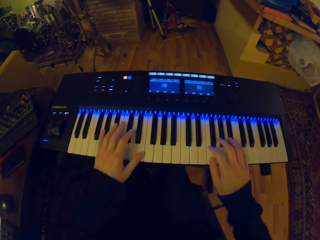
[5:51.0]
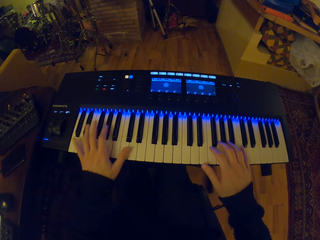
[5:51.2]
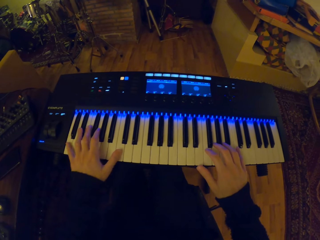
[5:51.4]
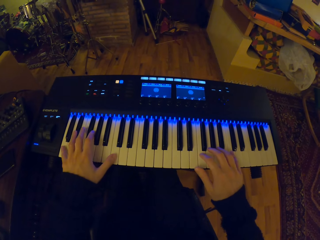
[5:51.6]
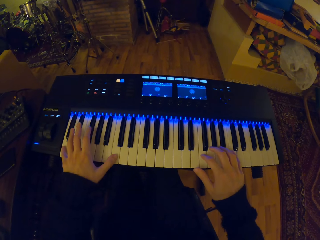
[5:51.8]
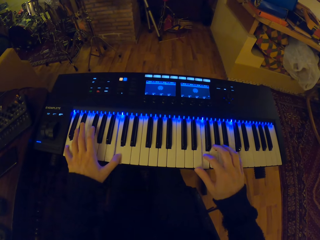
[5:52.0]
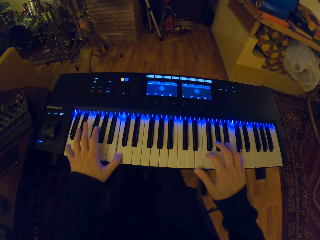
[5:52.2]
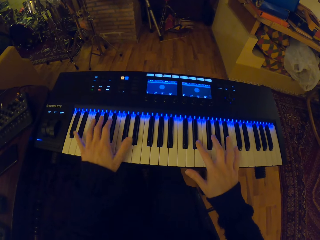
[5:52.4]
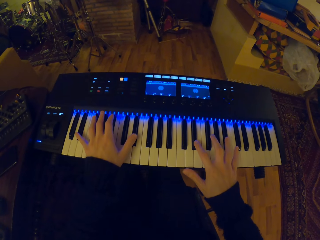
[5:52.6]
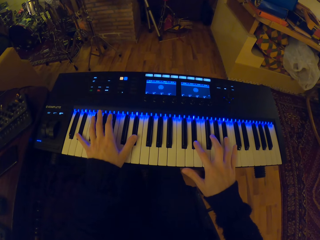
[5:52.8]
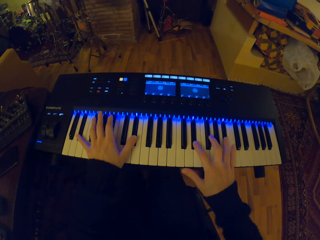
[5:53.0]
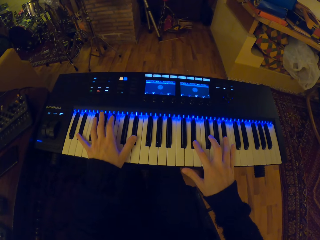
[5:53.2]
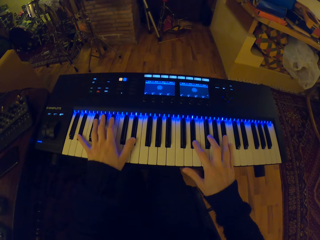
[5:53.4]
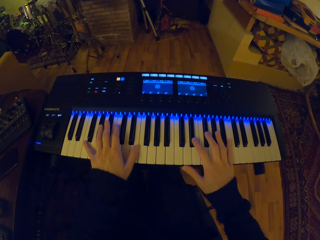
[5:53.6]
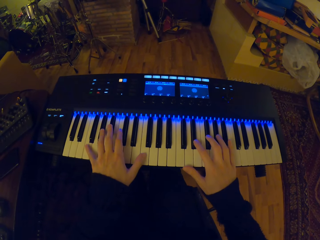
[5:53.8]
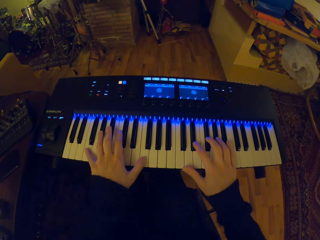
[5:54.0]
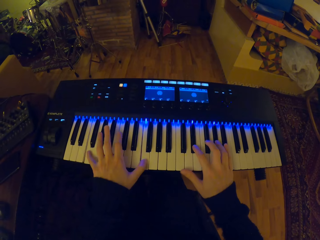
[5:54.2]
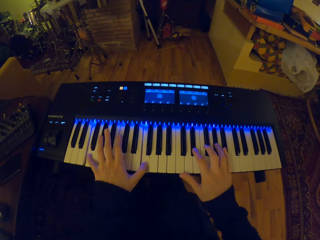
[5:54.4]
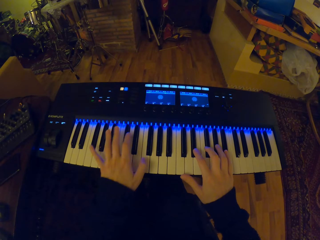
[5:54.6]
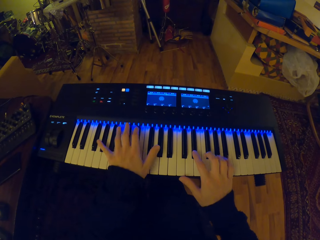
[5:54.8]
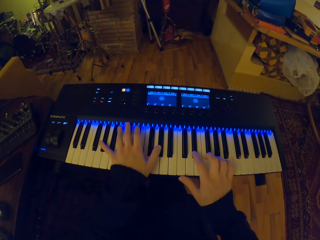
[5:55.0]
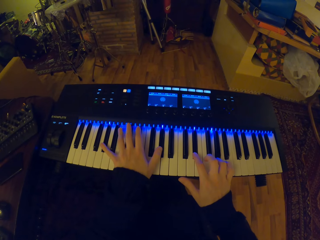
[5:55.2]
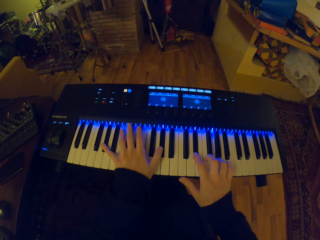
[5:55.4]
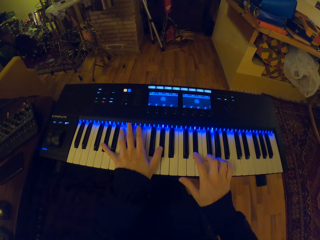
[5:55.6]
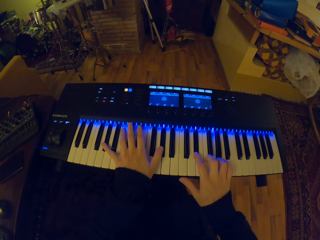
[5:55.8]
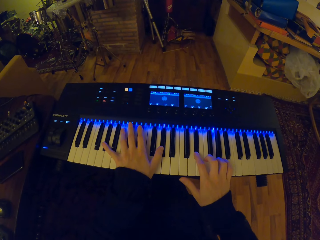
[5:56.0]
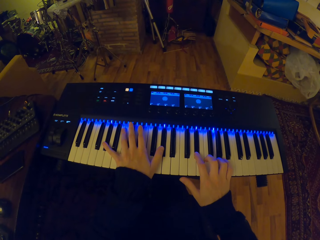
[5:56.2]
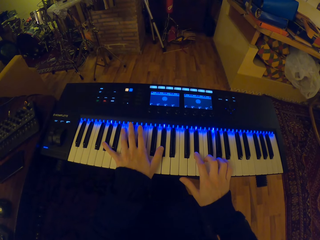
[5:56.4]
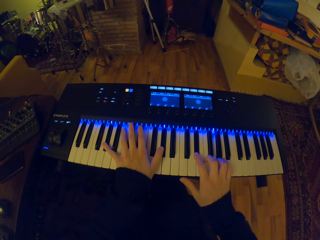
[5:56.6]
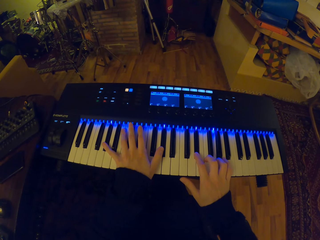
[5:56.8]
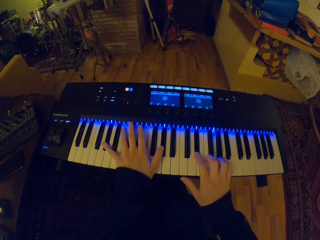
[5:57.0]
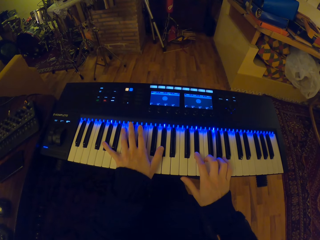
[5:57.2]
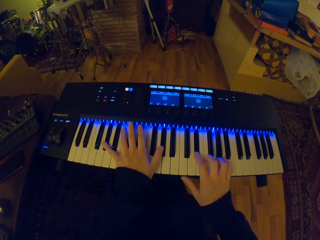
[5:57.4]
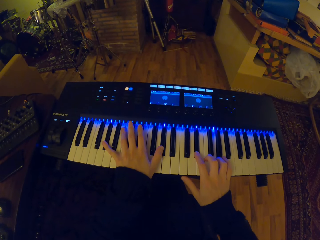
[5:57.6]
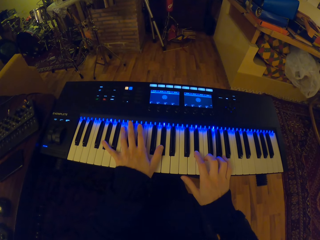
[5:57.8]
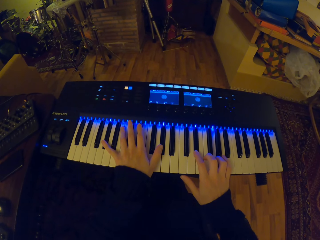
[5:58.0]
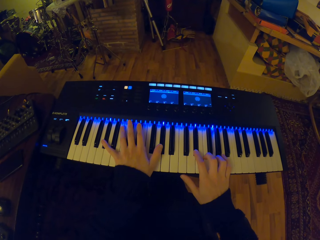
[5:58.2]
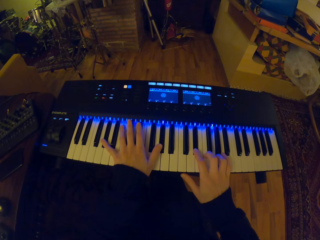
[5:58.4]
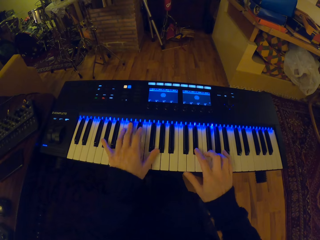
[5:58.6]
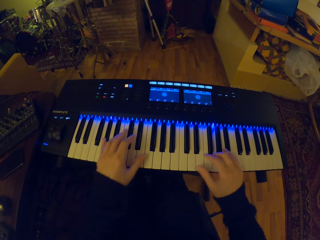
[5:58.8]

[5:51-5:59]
The camera wearer moves his hands on the piano. He plays the piano in a room.

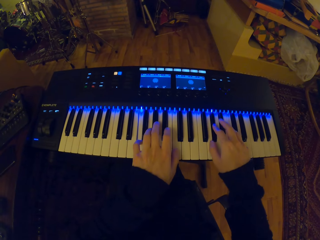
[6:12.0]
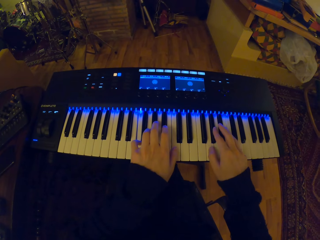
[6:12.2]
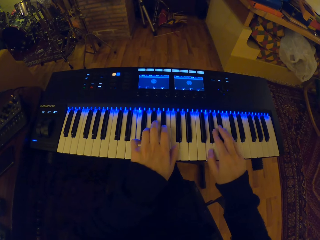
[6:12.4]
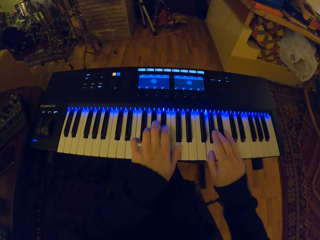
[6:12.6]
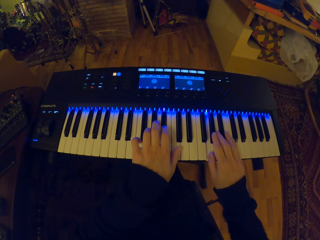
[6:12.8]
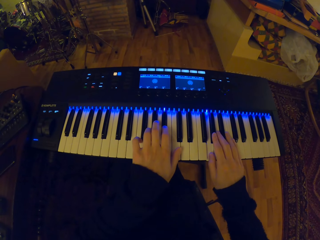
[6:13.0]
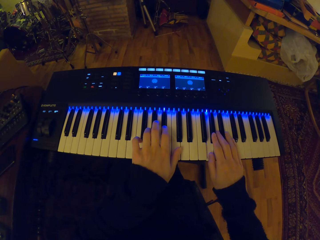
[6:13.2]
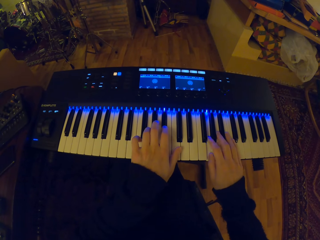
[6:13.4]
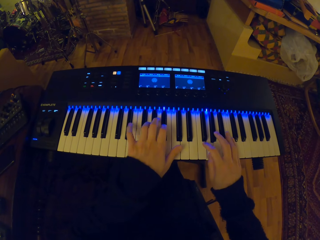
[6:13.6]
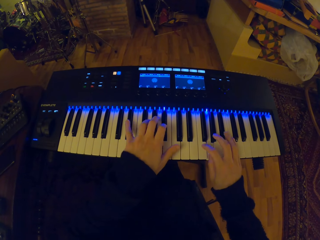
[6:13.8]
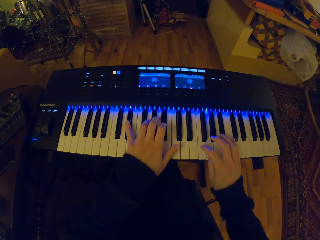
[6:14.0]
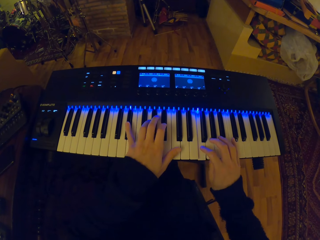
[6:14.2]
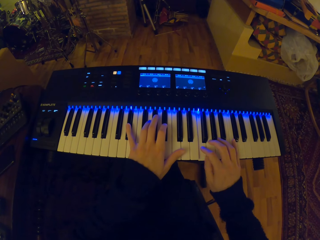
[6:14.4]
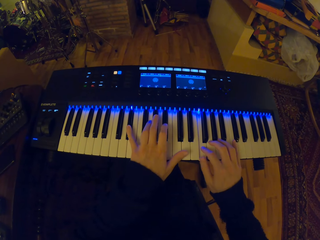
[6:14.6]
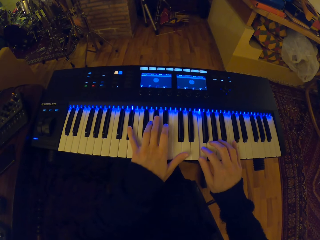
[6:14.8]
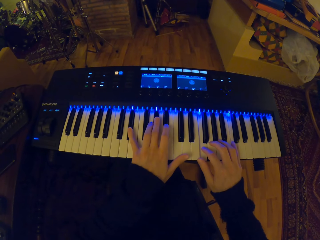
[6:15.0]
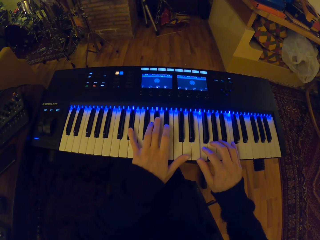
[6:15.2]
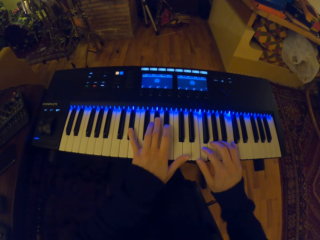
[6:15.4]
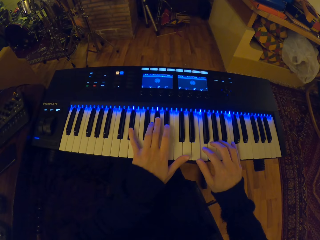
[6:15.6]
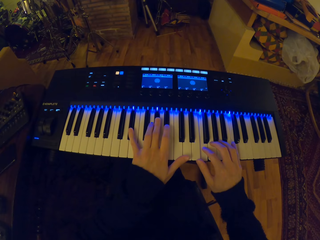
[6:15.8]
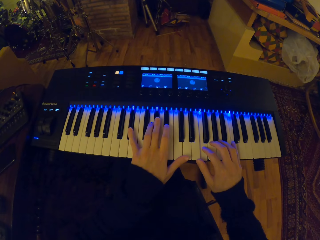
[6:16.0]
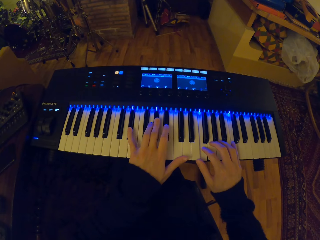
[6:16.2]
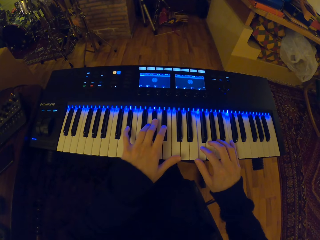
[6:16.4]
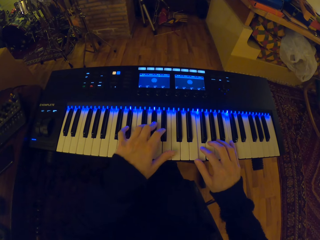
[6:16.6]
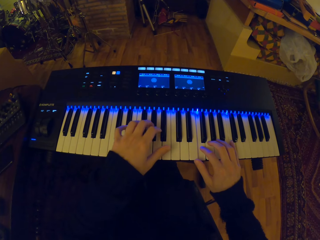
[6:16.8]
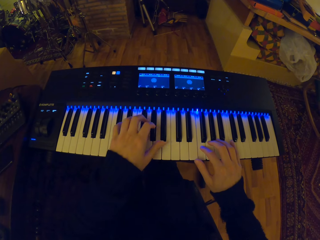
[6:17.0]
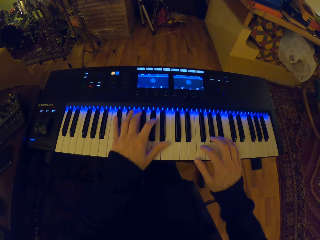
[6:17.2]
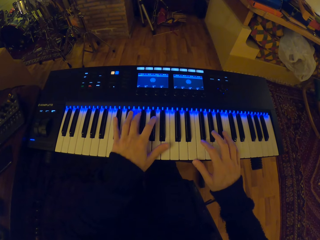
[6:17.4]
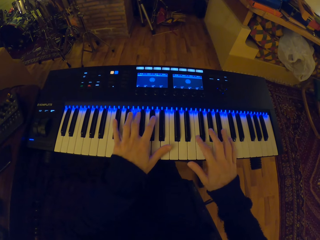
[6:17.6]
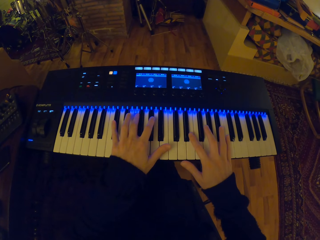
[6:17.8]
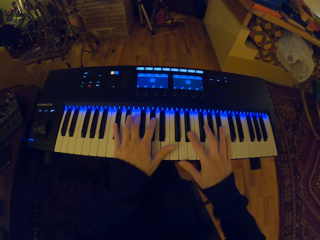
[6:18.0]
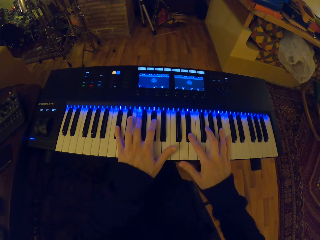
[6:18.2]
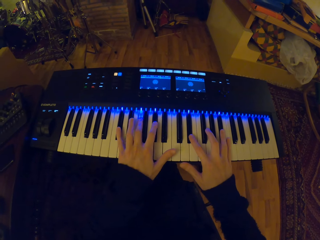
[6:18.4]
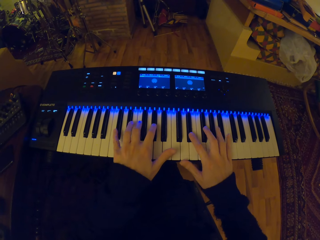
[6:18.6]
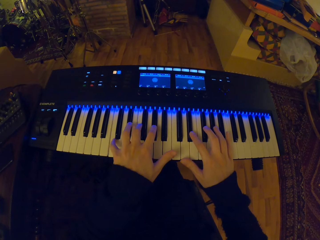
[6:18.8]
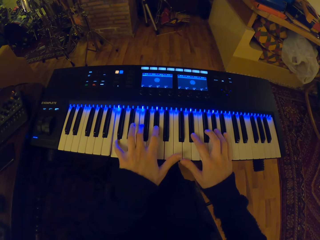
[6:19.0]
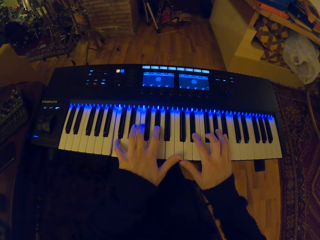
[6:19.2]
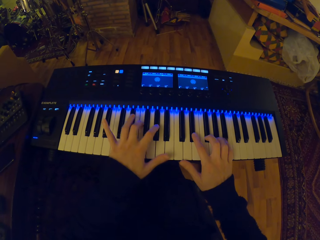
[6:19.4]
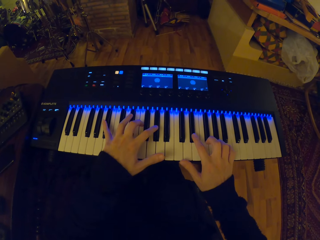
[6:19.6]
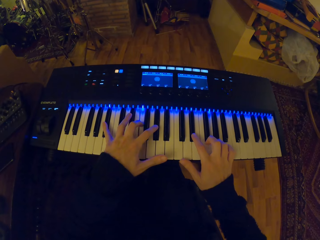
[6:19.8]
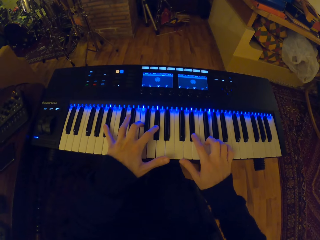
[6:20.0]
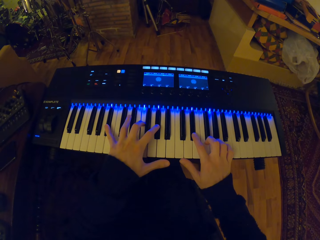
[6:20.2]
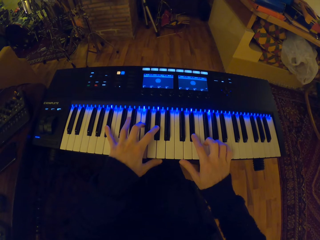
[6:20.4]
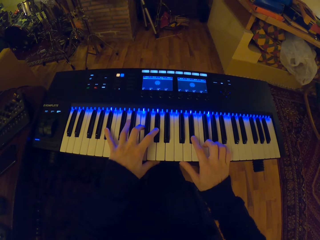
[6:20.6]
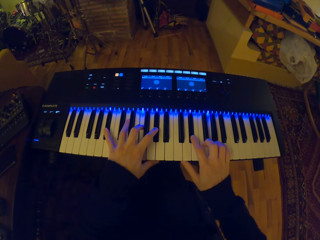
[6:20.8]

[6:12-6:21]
The camera wearer adjusts his hands on a piano. He plays the piano in a room.
